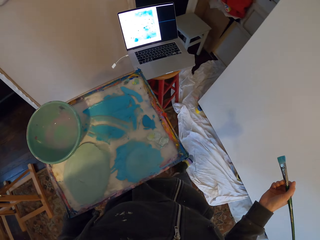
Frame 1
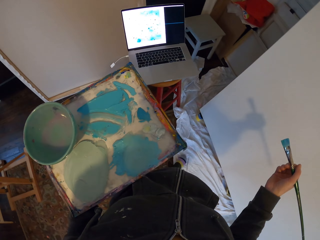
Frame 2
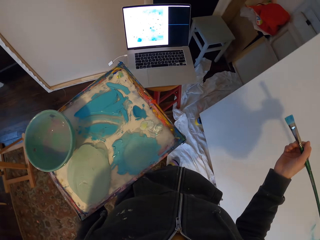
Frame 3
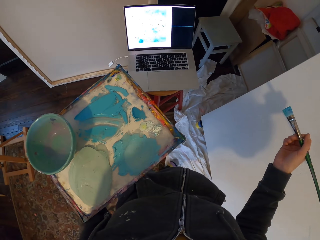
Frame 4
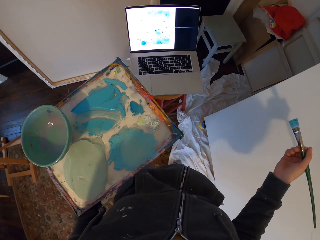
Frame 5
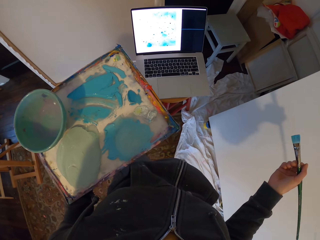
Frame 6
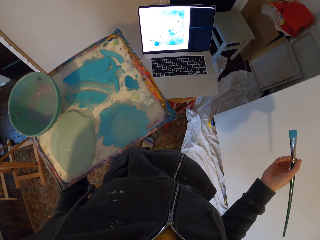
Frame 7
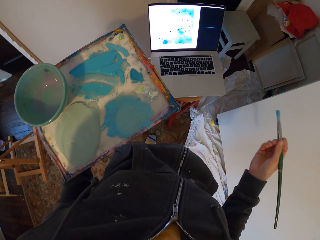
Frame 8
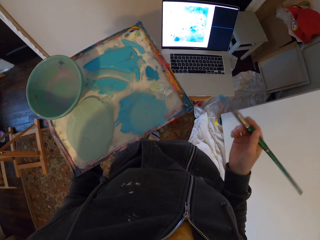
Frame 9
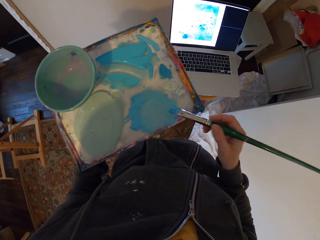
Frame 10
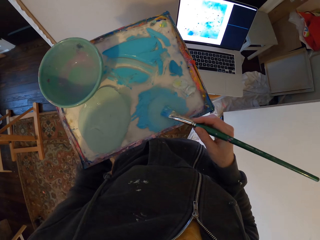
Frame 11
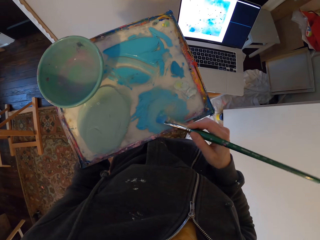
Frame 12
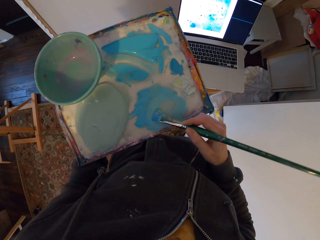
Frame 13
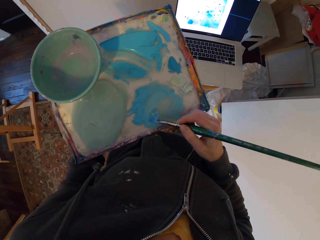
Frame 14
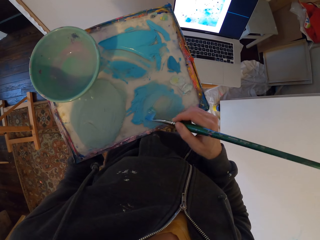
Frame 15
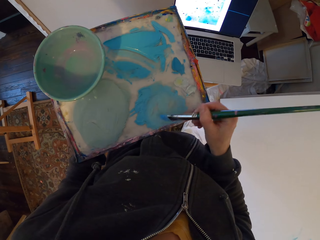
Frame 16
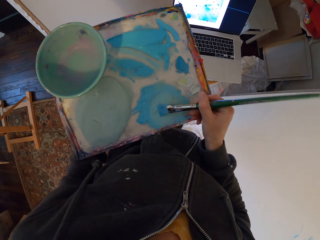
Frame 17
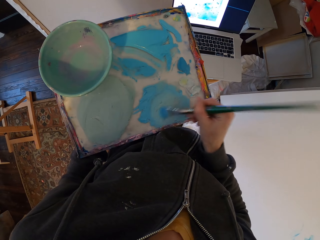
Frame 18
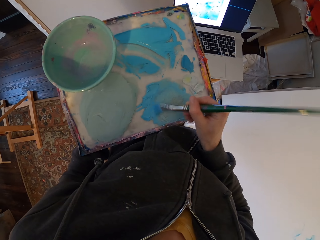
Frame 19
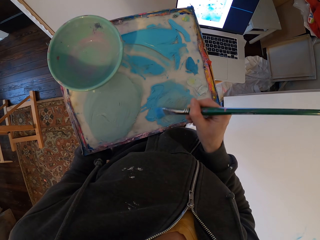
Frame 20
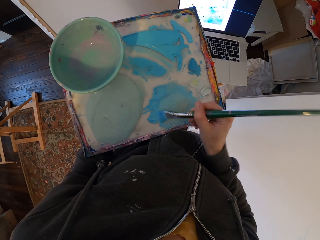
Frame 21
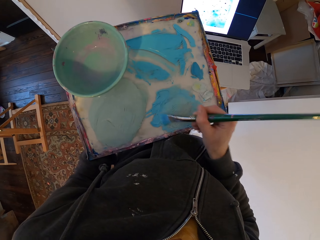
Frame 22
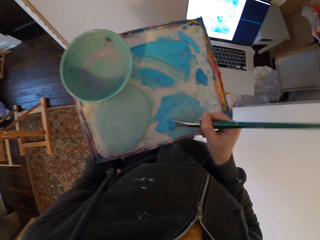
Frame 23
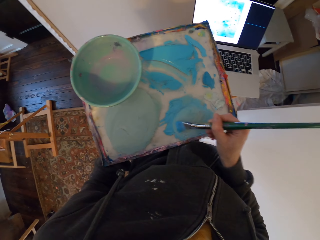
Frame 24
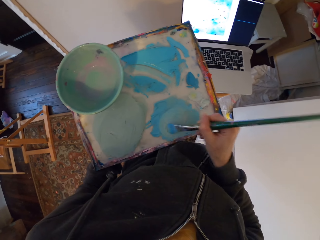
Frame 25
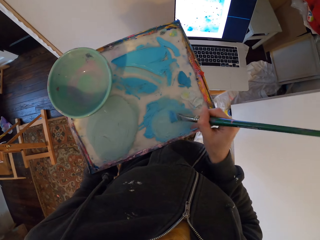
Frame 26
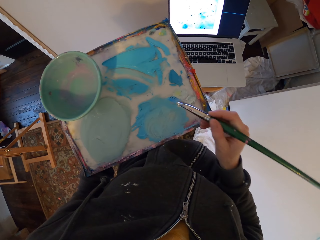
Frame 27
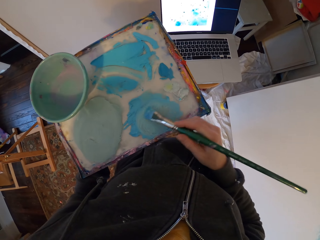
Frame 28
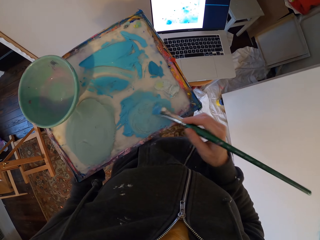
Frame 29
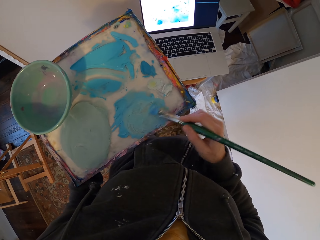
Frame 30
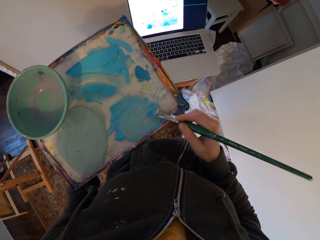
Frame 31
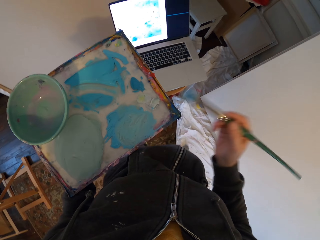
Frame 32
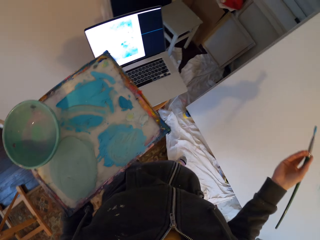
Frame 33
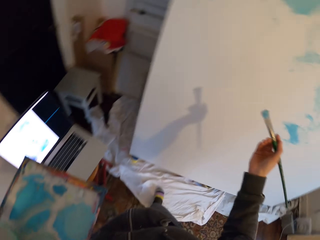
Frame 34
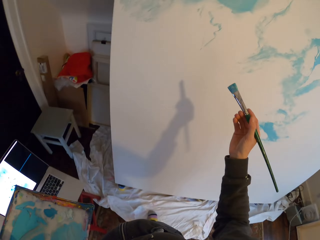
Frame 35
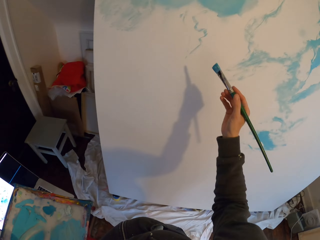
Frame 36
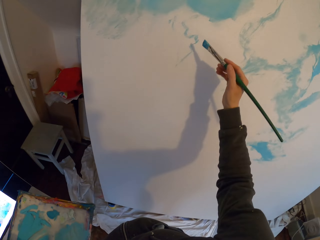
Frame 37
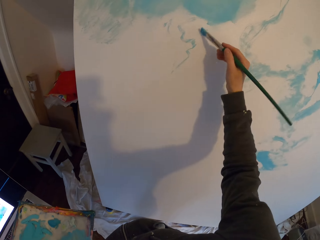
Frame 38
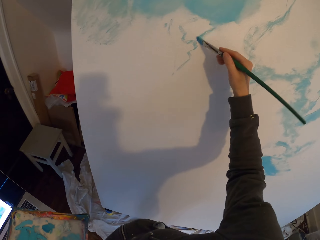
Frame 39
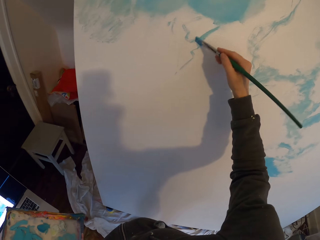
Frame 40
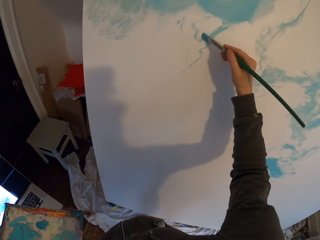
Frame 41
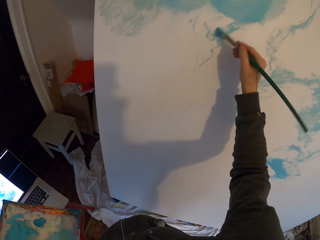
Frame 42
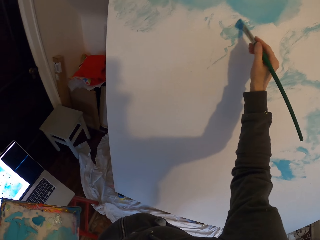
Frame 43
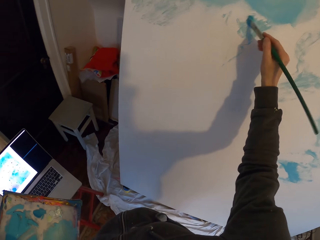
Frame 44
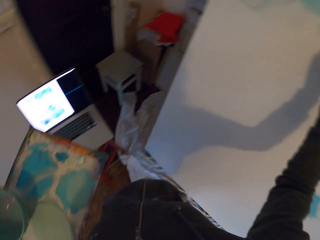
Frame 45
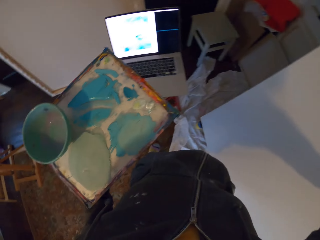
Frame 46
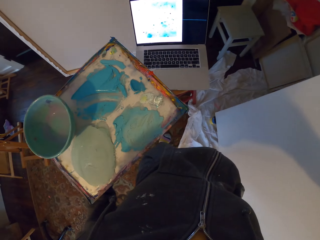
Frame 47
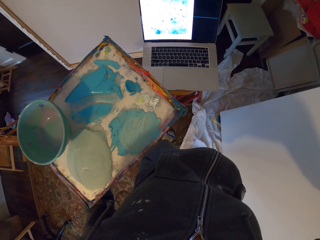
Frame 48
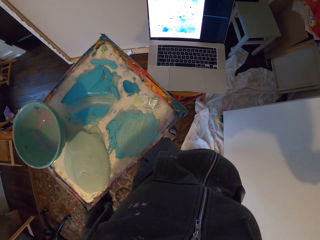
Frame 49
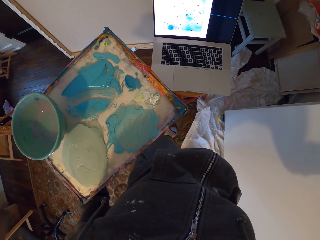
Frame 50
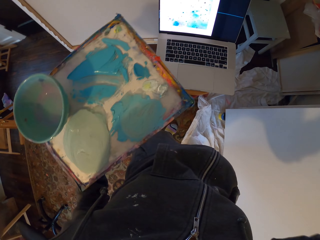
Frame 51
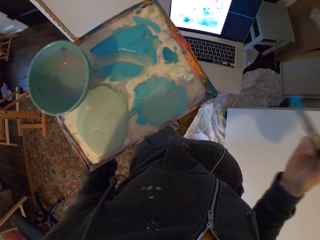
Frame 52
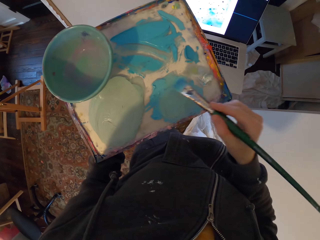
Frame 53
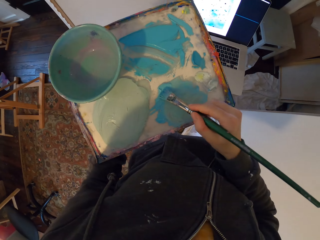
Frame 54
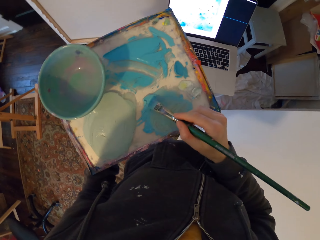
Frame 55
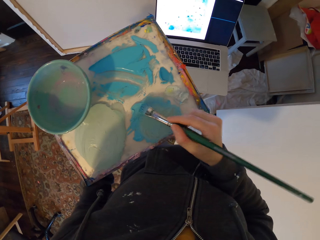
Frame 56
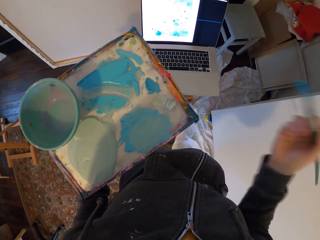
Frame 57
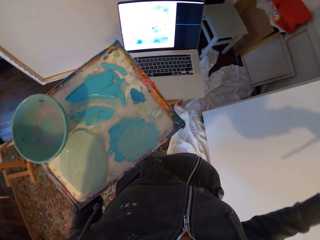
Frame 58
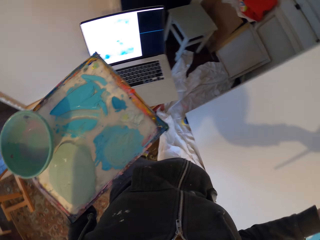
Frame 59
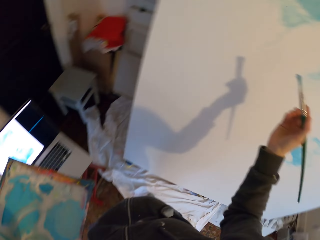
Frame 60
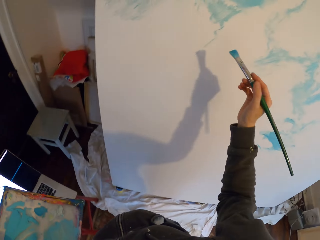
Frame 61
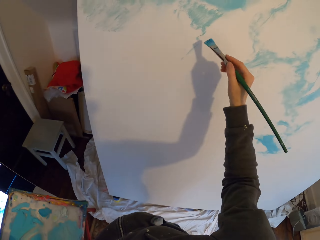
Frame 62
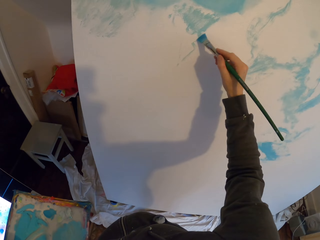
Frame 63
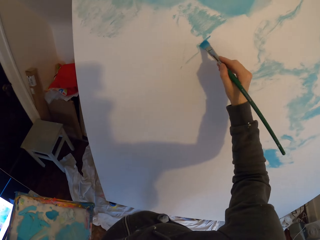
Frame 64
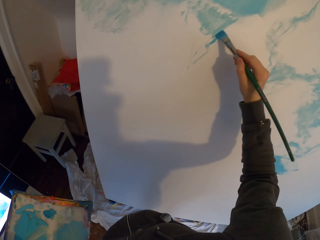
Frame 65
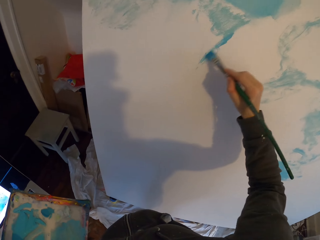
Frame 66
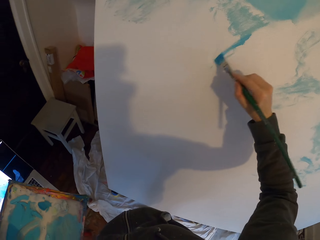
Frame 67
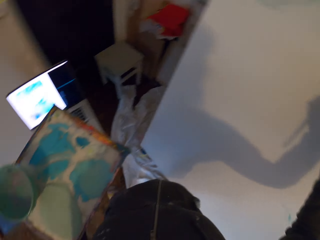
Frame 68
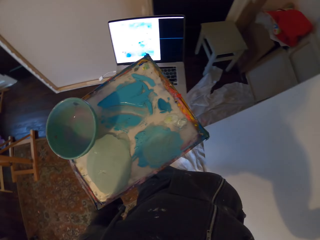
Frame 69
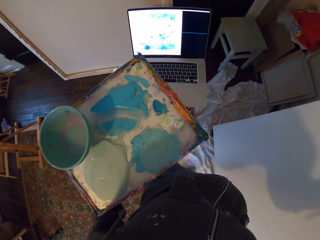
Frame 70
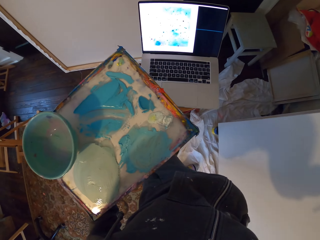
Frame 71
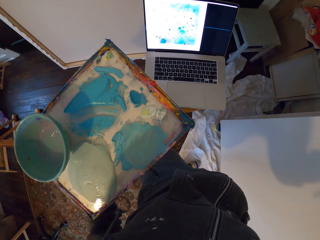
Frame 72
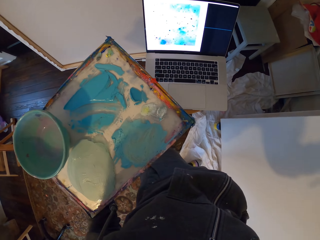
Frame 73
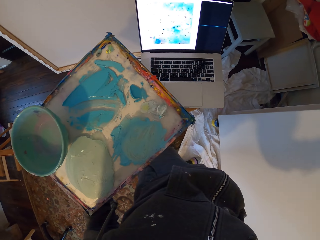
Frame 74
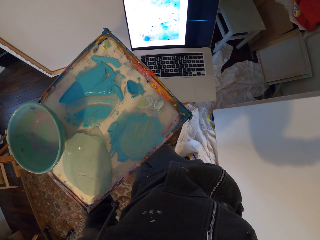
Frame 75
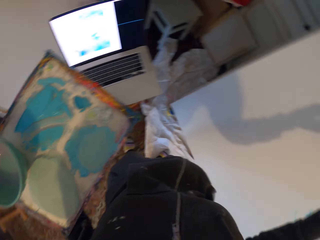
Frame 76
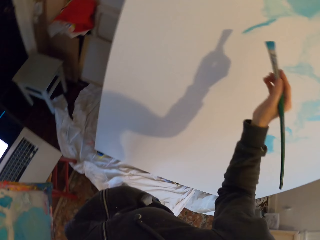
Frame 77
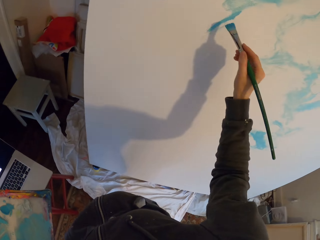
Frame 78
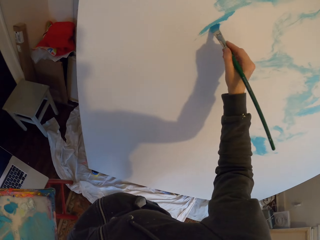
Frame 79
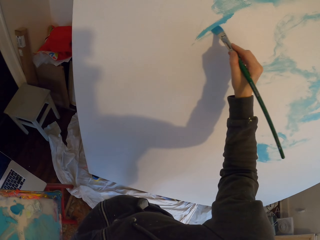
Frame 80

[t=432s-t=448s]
The camera wearer looks at the laptop. They dip the brush in the ink. They draw the art on the board. They look at the laptop. They dip the brush in the ink. They draw the art on the board. They look at the laptop.

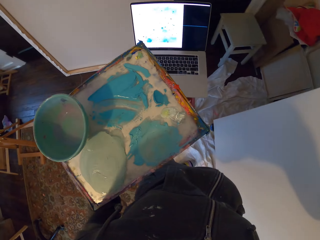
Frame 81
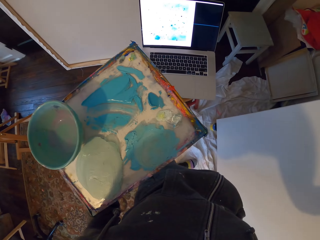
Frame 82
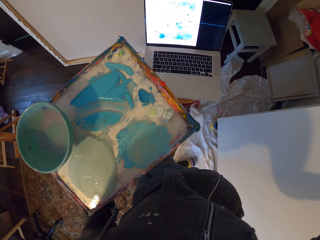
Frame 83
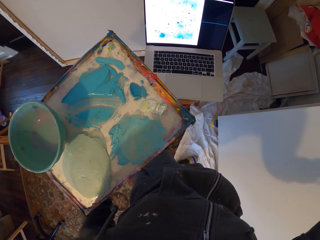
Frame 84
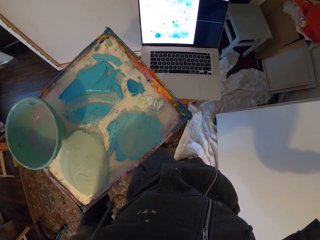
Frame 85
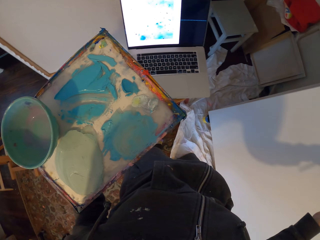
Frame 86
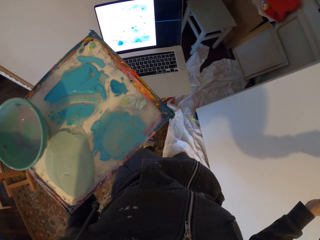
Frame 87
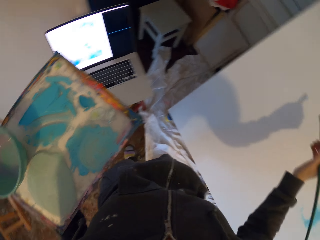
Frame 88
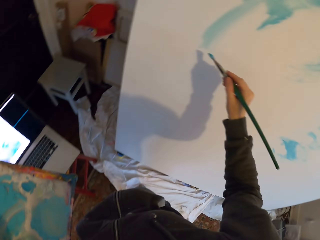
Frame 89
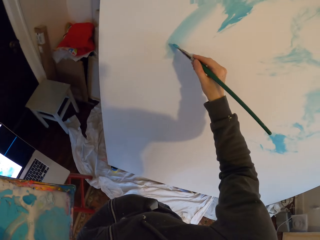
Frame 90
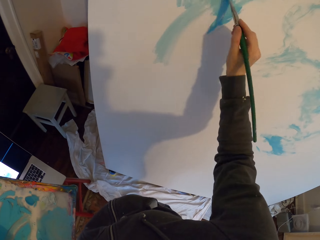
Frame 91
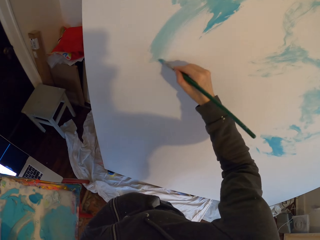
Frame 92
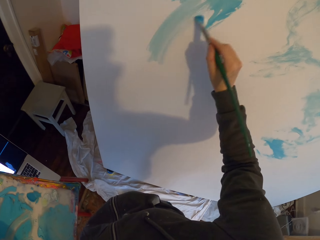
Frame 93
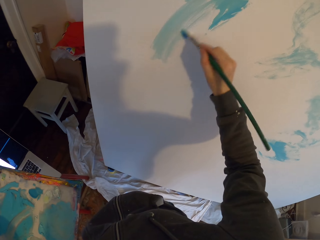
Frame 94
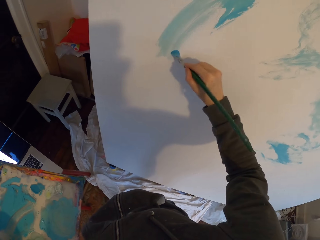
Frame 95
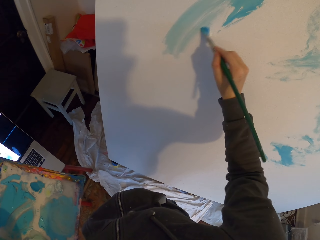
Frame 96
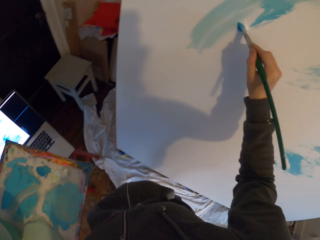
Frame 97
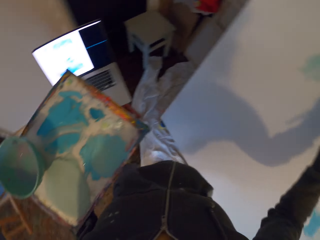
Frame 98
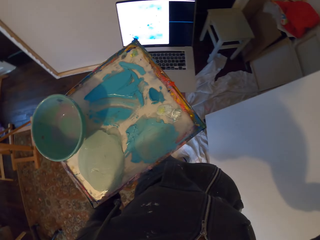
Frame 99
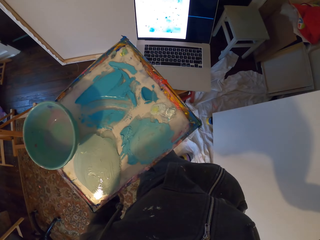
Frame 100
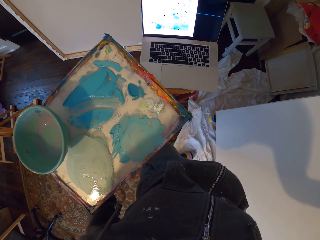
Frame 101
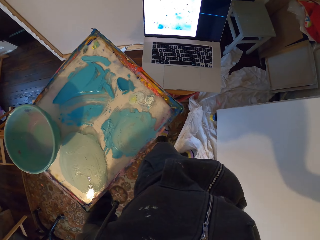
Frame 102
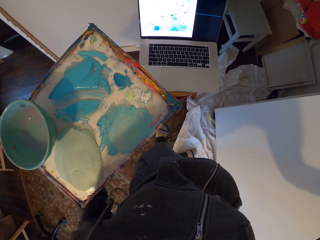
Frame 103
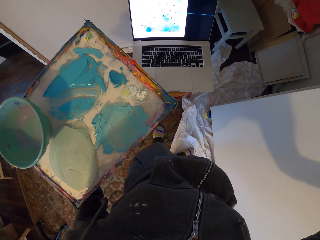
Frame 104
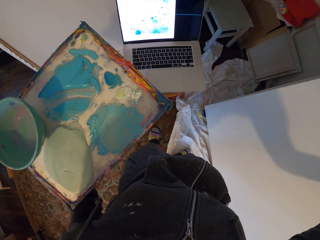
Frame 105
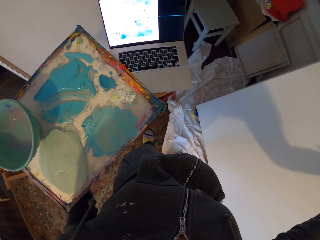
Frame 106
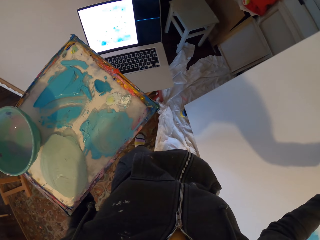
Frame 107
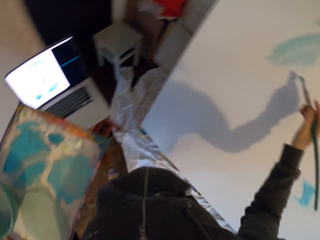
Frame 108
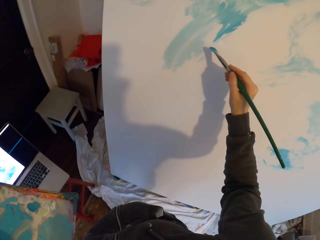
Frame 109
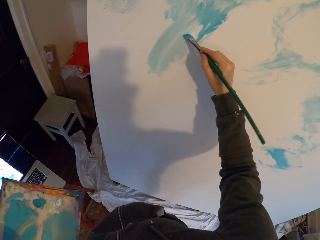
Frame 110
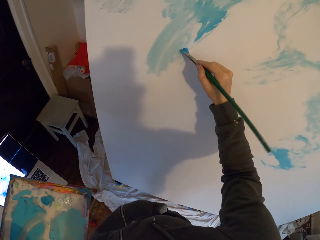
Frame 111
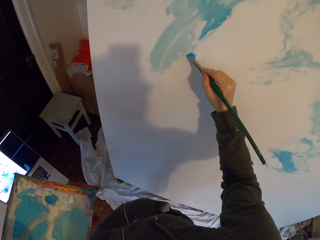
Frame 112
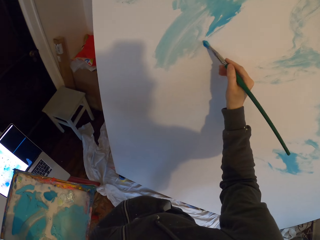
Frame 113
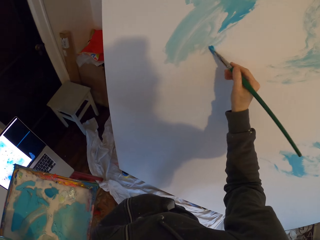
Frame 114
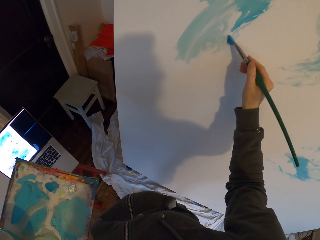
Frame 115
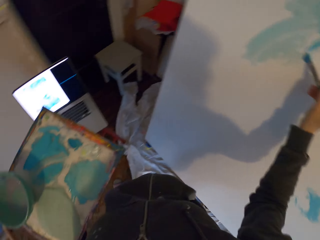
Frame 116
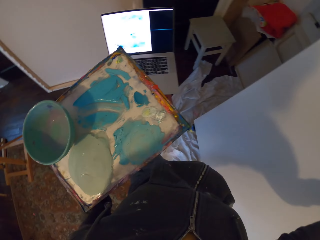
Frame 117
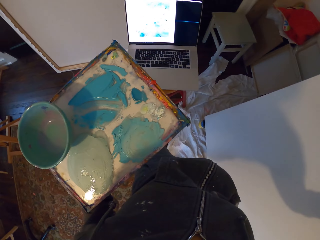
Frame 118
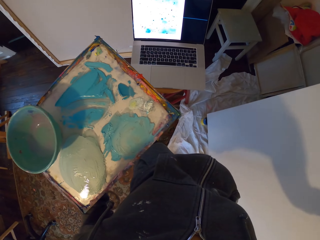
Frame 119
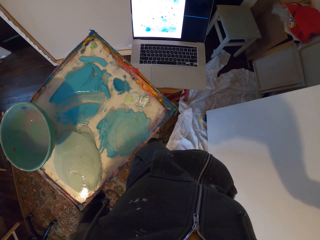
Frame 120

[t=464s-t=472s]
The camera wearer looks at the laptop. They draw the art on the board. They look at the laptop. They draw the art on the board.
